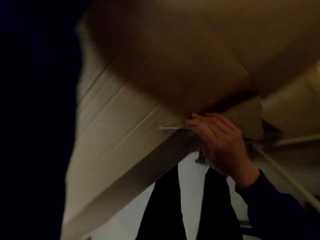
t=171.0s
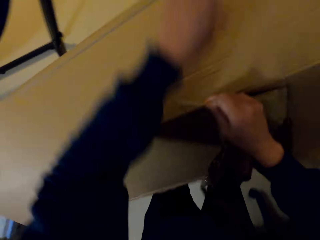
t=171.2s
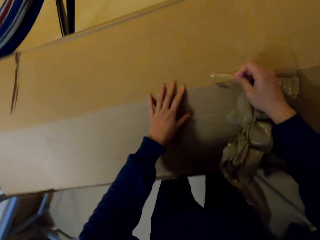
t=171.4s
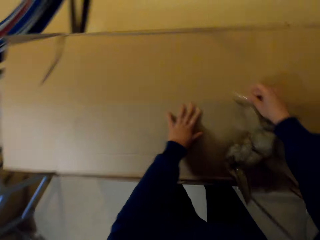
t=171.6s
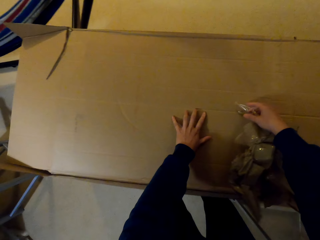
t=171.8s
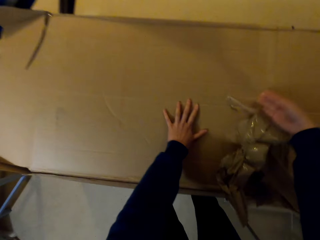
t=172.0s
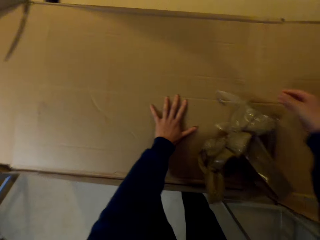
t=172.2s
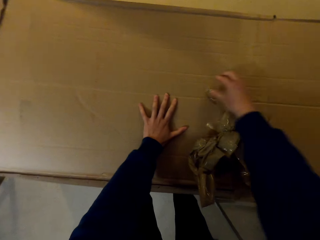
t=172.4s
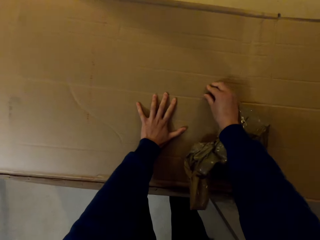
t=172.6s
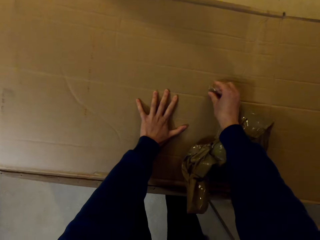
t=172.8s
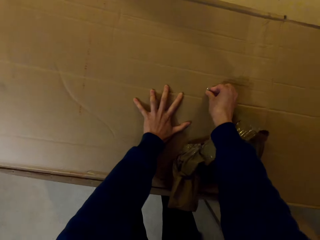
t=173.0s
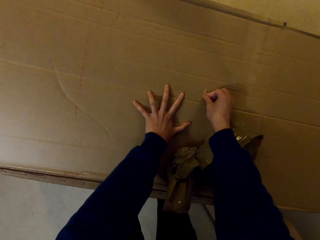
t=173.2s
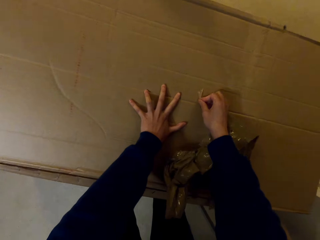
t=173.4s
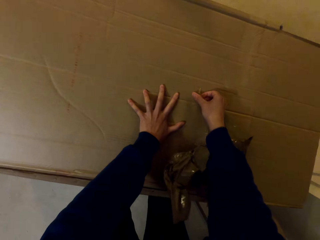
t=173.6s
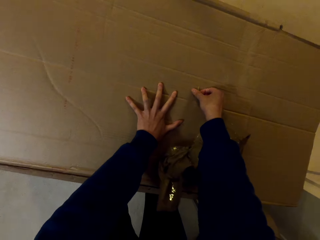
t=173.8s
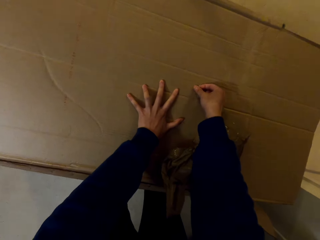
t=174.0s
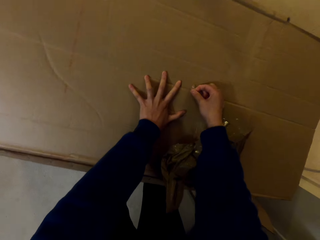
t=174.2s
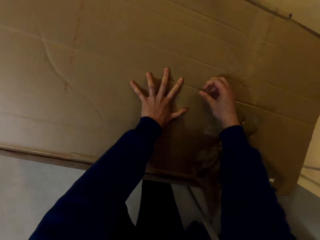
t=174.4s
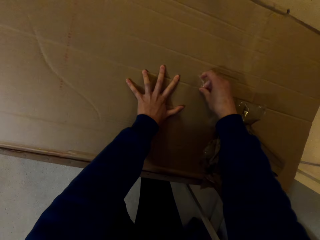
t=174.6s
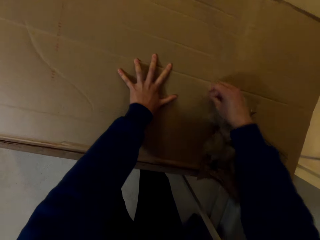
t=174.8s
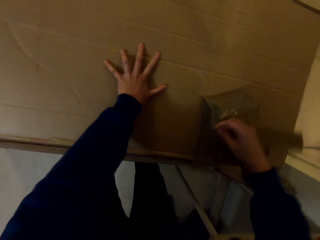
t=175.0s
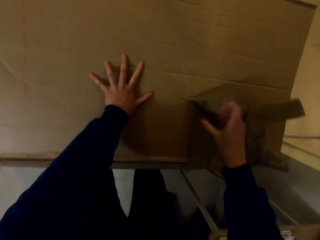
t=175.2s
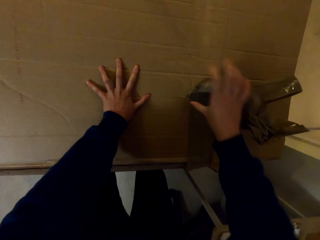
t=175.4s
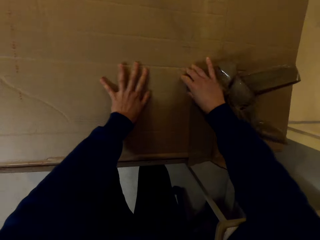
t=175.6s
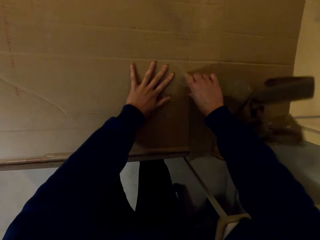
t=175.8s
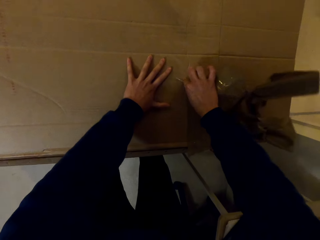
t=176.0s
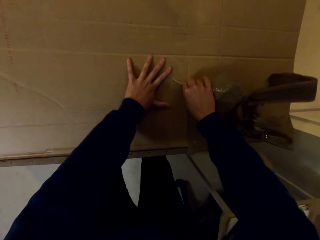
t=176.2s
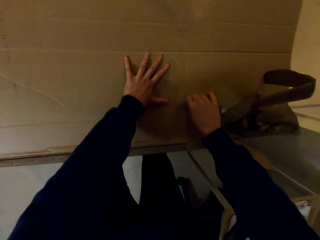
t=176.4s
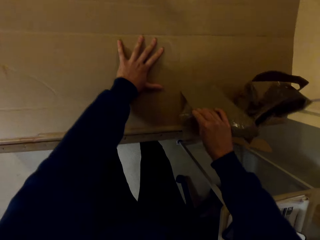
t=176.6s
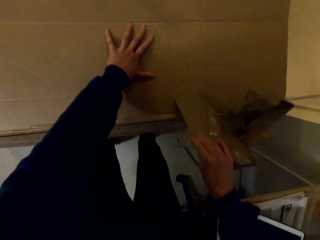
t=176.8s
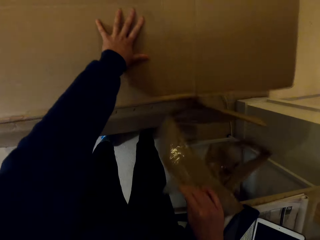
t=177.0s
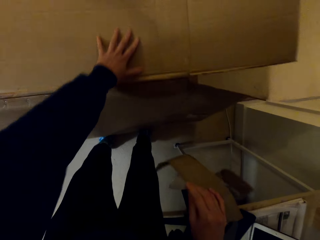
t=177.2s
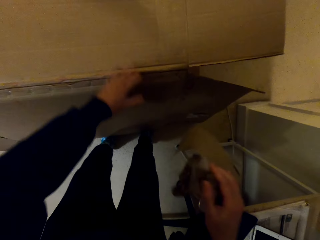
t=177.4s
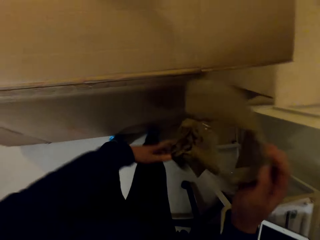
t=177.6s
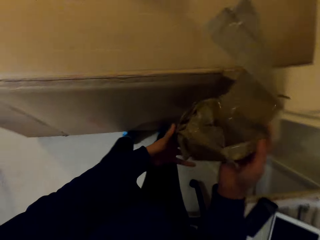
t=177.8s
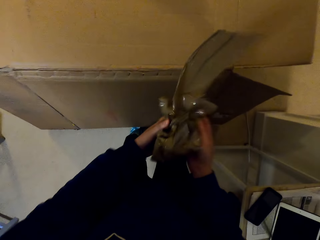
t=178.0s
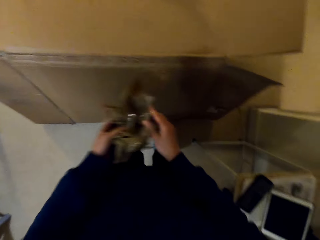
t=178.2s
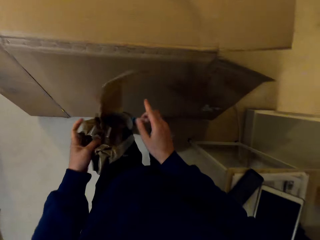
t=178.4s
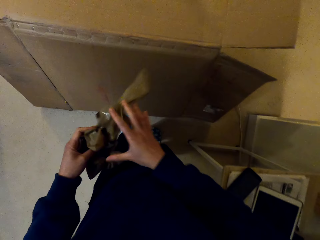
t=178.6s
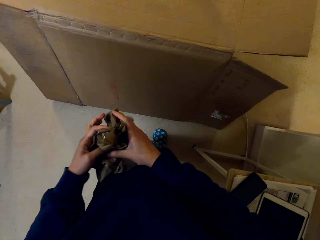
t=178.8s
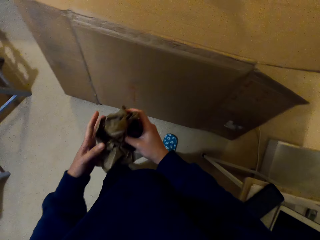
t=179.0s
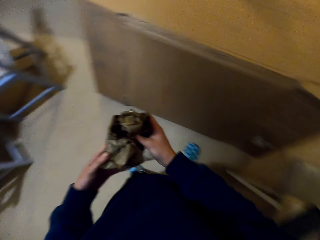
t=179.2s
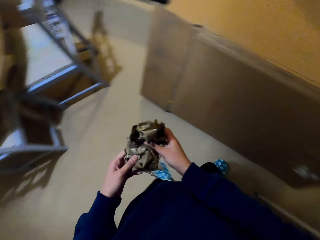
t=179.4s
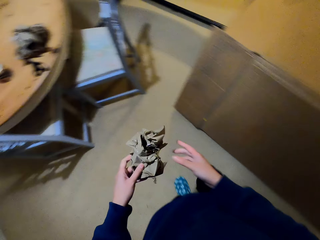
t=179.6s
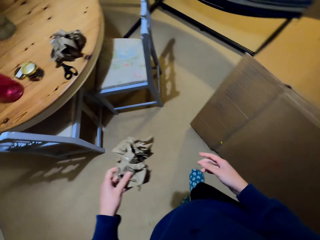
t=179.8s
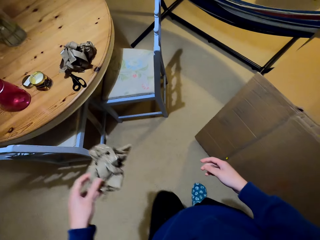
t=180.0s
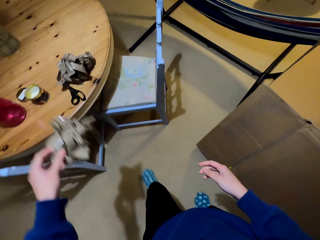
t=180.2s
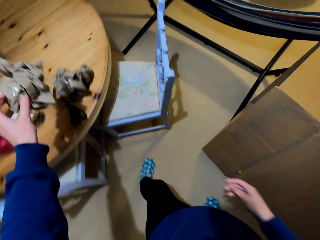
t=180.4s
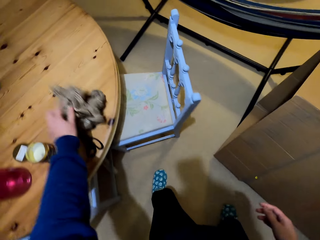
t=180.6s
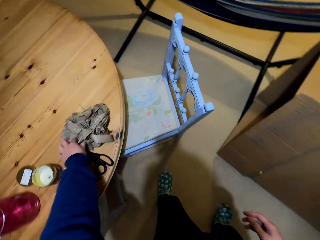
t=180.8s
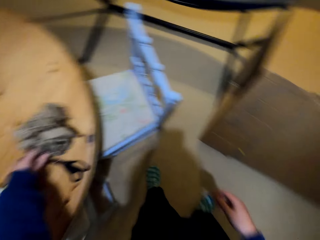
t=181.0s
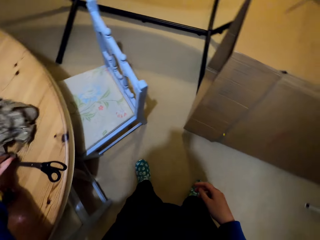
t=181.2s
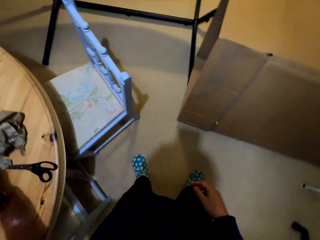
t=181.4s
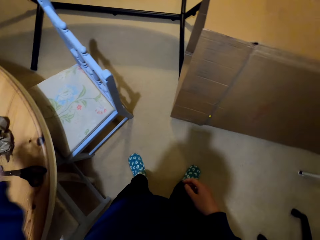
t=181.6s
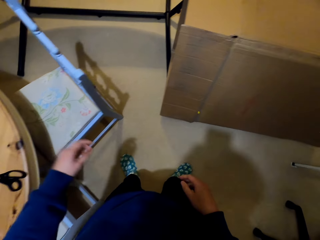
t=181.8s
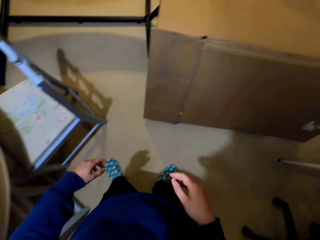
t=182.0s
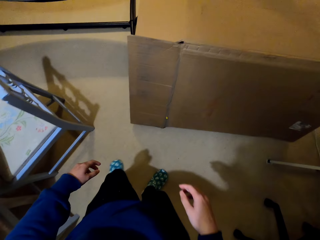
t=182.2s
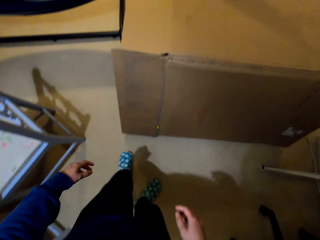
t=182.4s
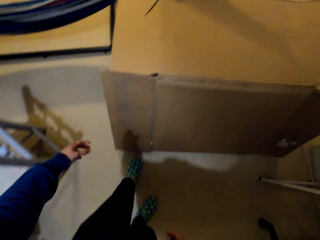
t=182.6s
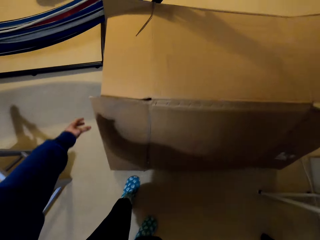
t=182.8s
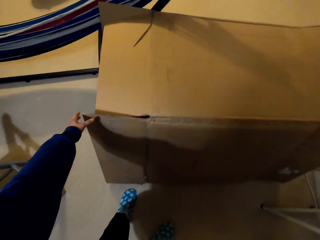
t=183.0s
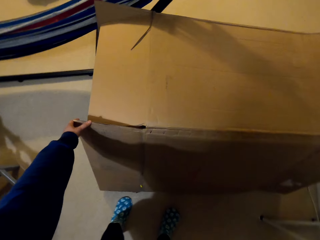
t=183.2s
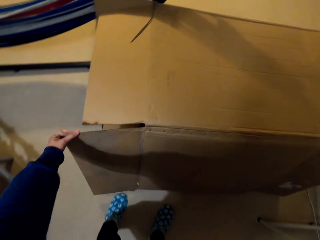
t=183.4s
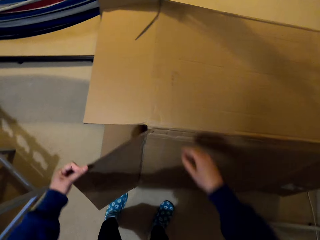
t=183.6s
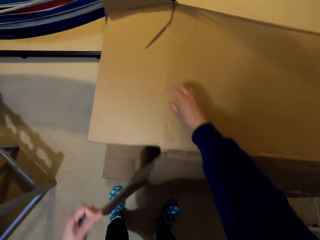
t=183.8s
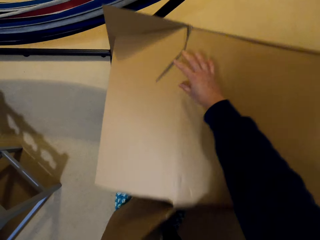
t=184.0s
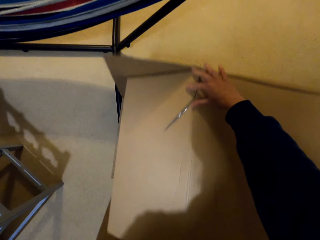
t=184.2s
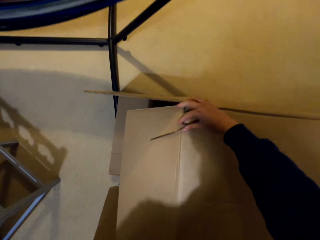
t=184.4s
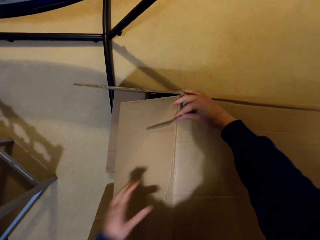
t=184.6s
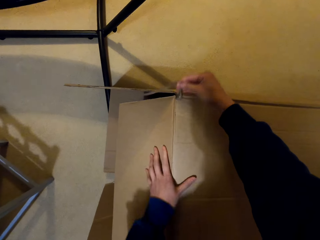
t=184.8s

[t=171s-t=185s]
The camera wearer turns the box. They pull the masking tape on the box with a hand. They fold the tape with hands. They put the masking tapes together. They walk around the house. They place the masking tapes together on the table. They walk around the house. They remove the box with a hand.

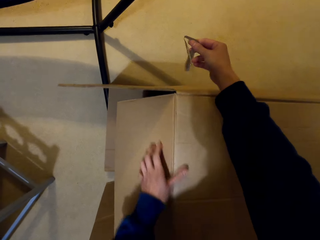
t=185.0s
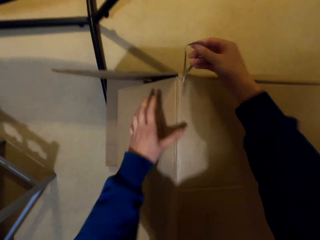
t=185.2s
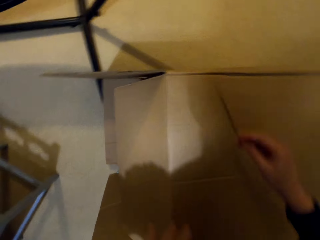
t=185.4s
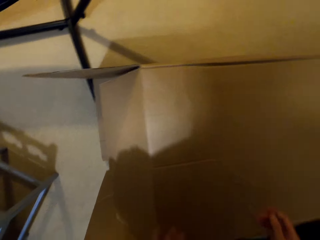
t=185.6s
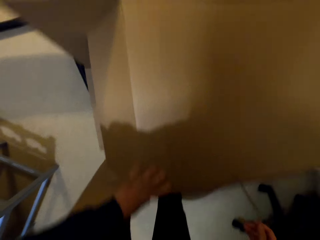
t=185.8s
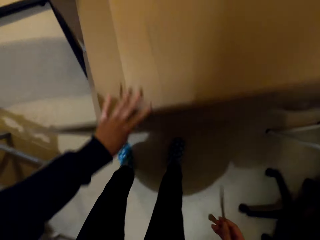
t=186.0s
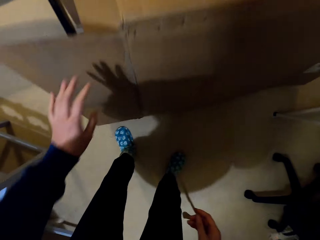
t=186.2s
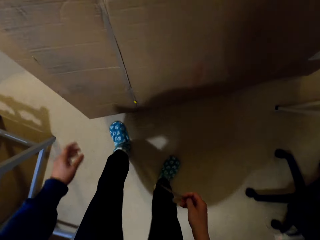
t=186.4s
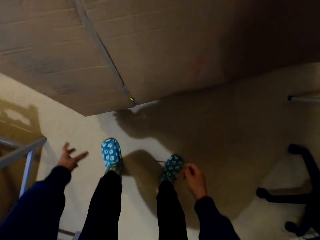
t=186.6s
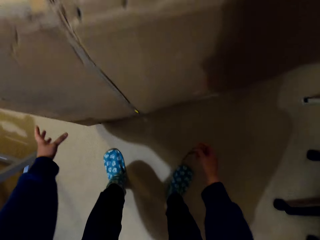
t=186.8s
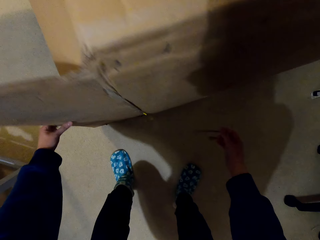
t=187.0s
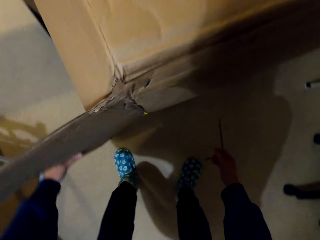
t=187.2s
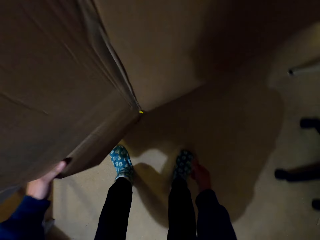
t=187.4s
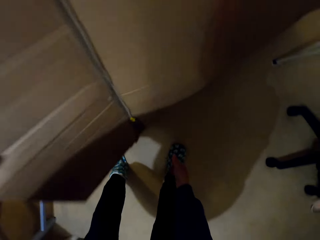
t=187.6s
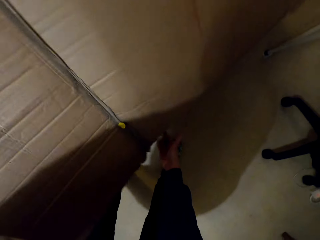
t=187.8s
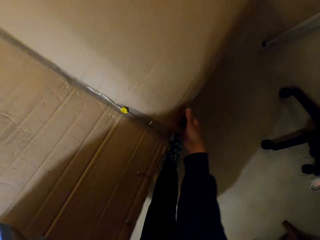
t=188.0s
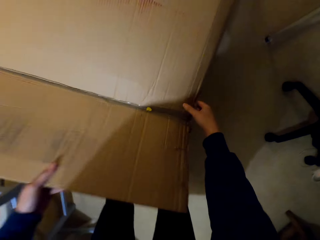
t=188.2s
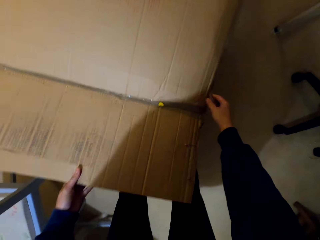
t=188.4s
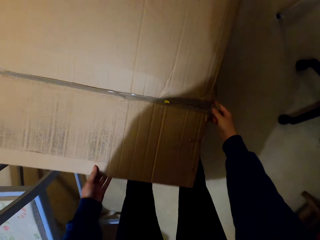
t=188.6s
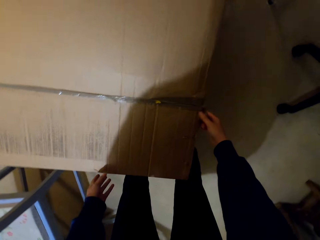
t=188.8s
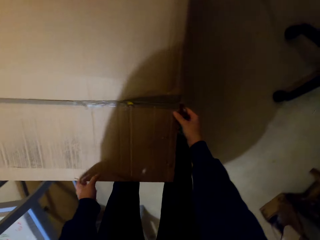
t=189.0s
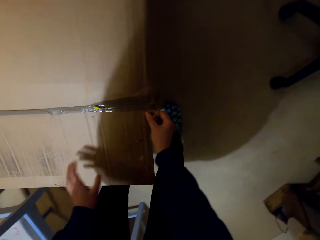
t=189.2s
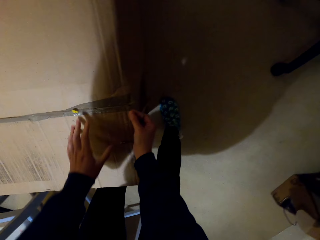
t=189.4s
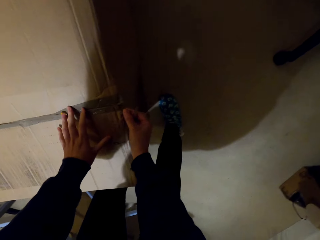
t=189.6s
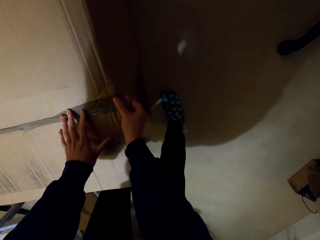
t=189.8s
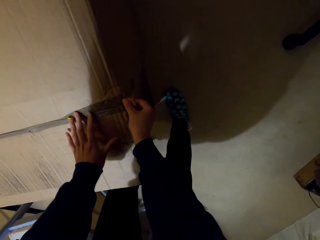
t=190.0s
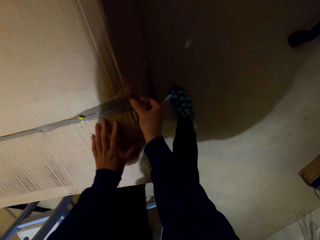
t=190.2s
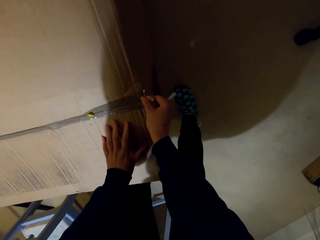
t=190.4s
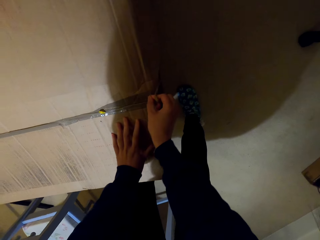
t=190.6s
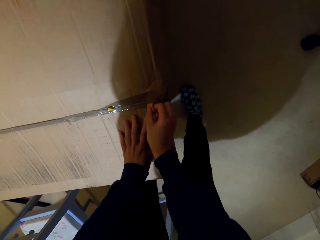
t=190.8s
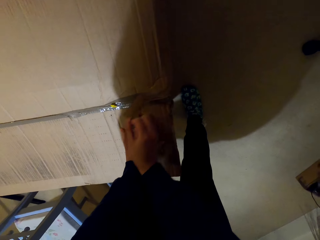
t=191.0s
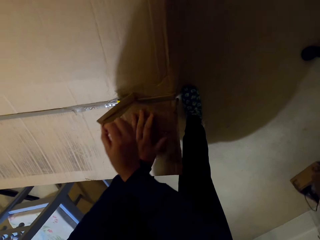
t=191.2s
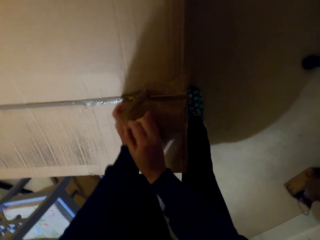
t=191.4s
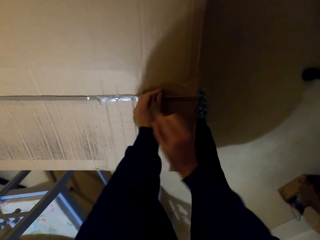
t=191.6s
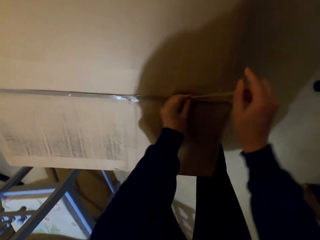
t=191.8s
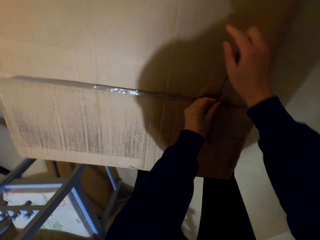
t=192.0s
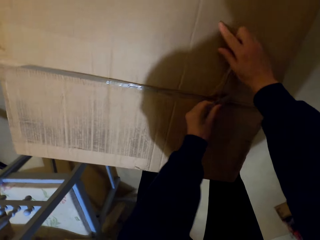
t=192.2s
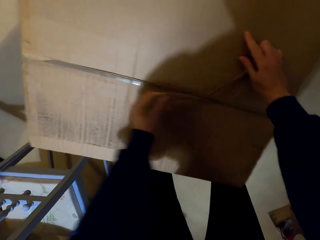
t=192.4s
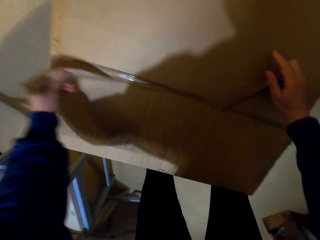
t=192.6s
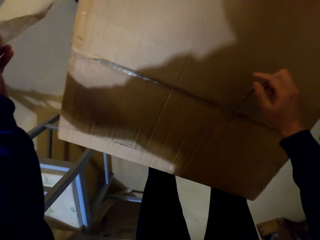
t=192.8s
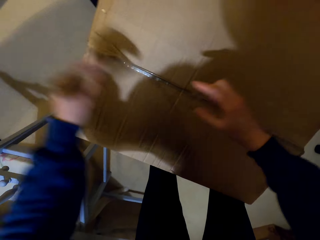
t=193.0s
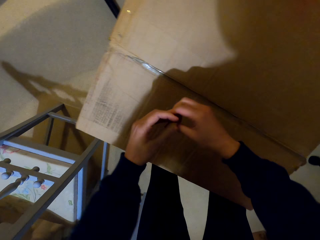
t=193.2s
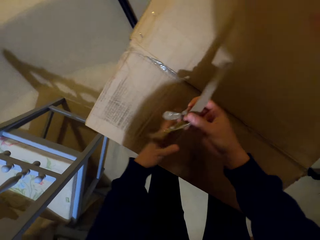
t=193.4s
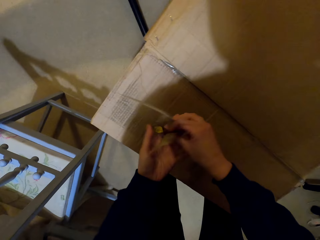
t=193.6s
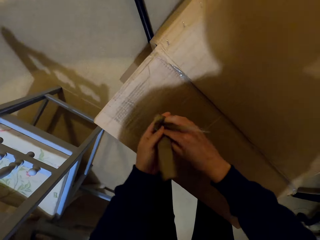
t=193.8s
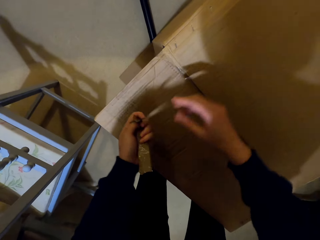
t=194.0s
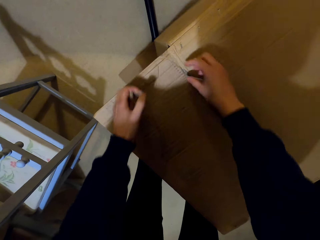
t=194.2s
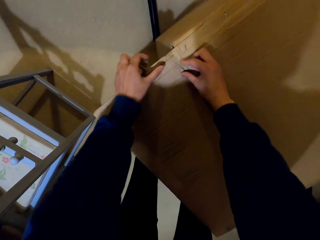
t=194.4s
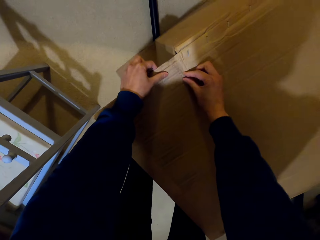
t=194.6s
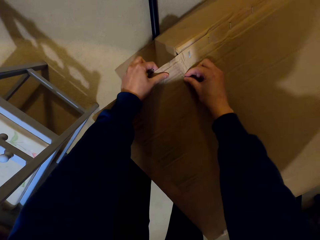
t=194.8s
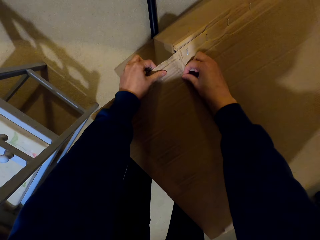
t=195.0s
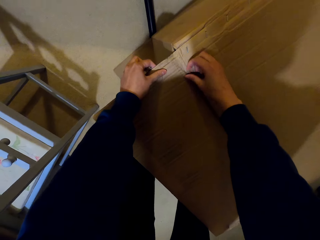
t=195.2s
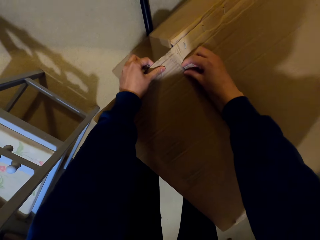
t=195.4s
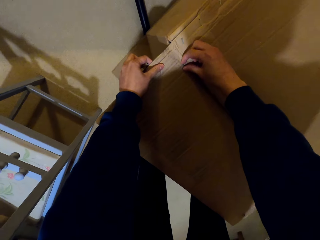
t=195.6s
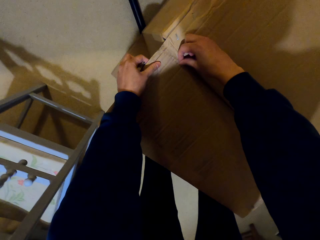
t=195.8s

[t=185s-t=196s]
The camera wearer moves the box with a hand. They tilt the box with a hand. They turn the box. They remove the tape from the box. They pull the masking tape on the box with a hand. They hold the tape with the other hand. They remove the tape from the box. They fold the tape with both hands. They put the masking tapes together. They remove the tape from the box.
